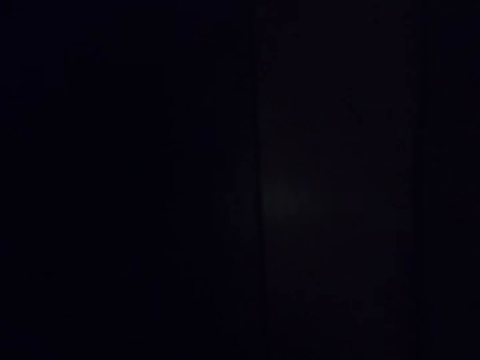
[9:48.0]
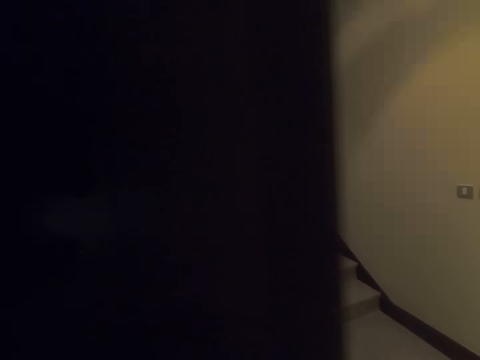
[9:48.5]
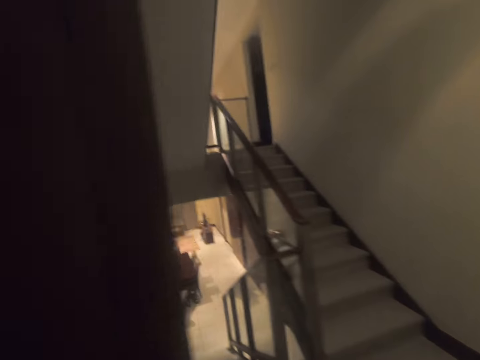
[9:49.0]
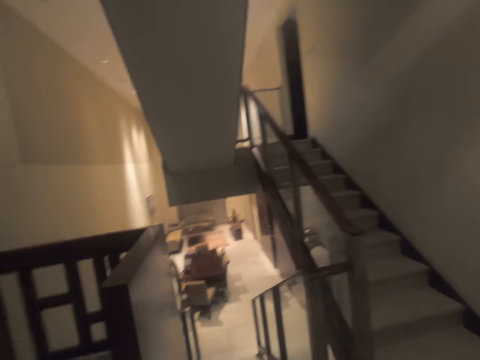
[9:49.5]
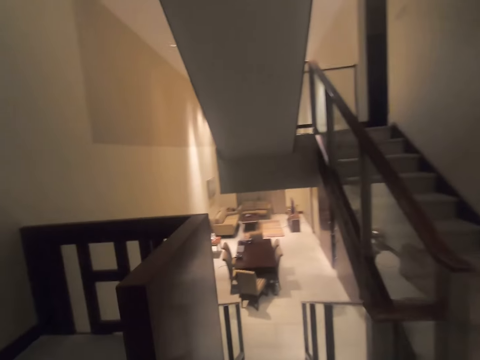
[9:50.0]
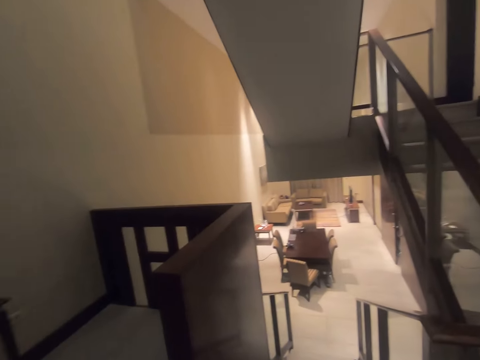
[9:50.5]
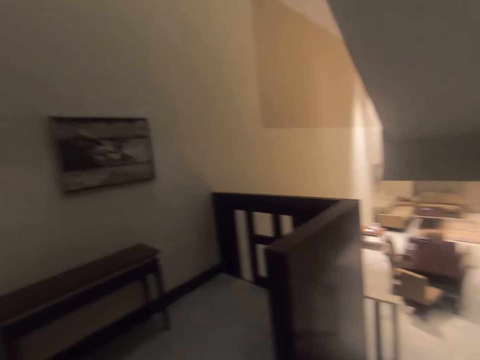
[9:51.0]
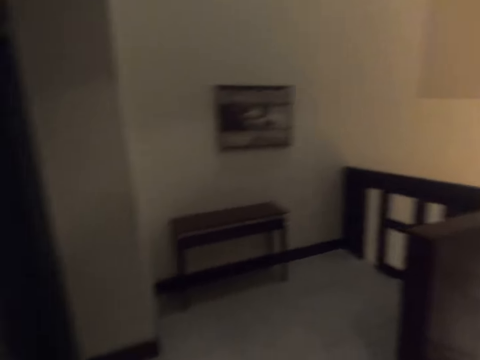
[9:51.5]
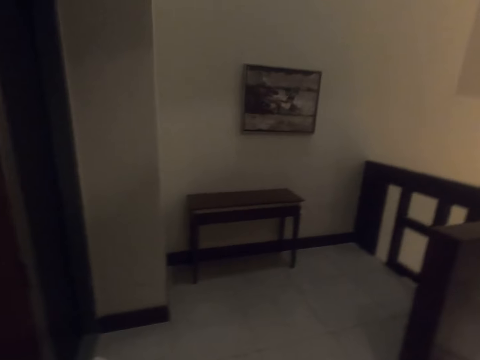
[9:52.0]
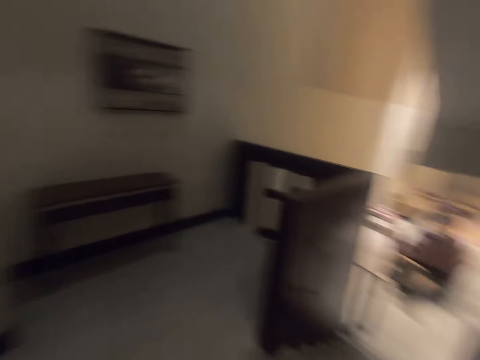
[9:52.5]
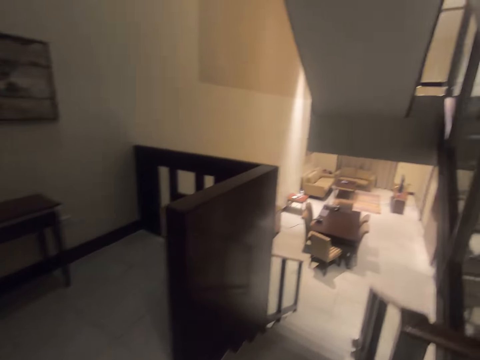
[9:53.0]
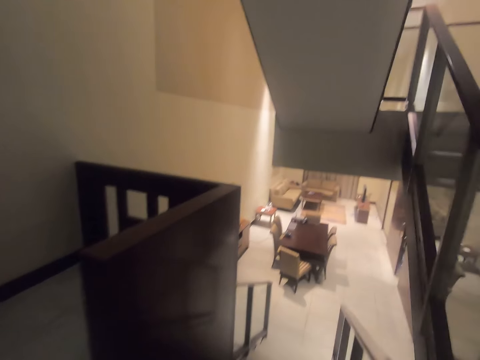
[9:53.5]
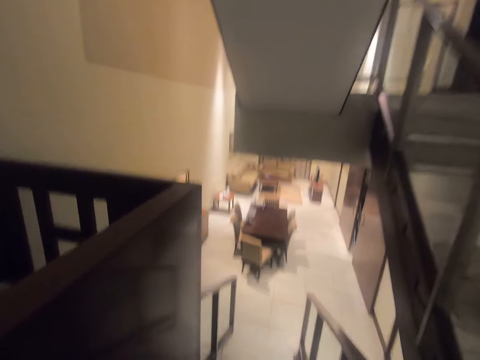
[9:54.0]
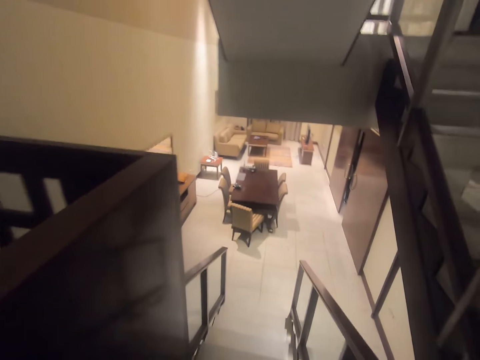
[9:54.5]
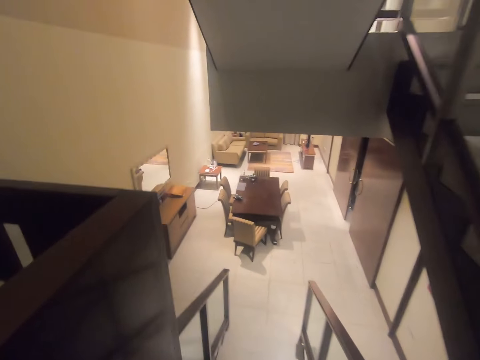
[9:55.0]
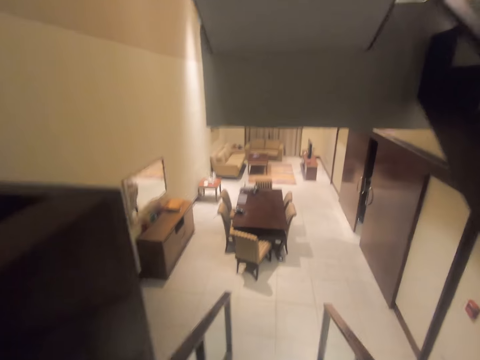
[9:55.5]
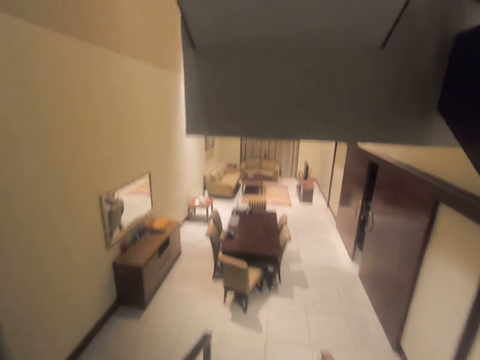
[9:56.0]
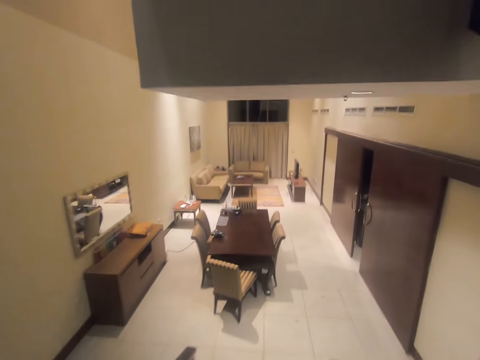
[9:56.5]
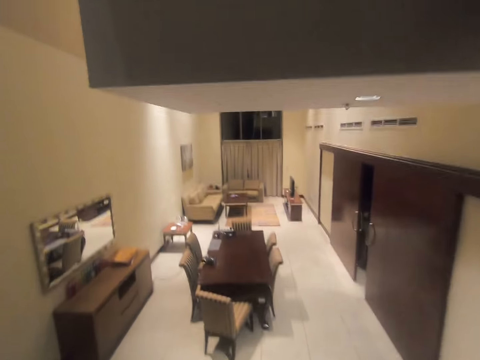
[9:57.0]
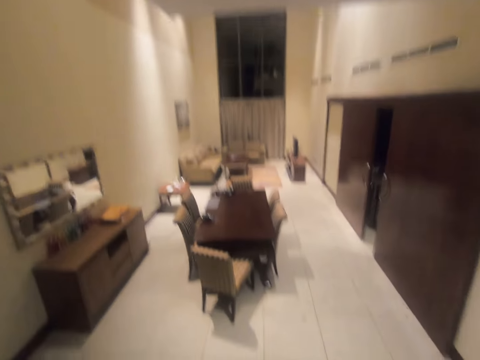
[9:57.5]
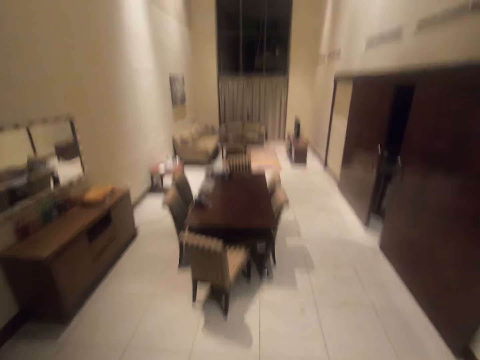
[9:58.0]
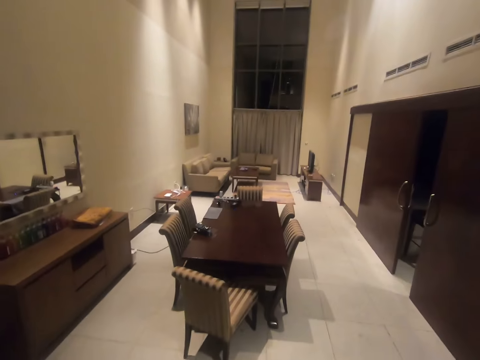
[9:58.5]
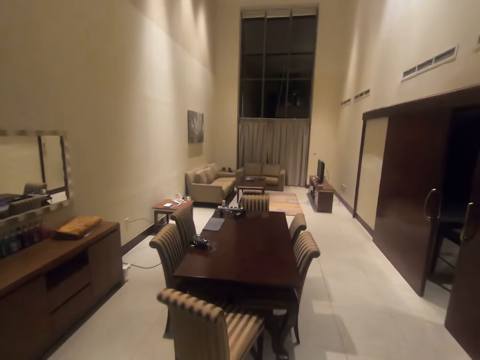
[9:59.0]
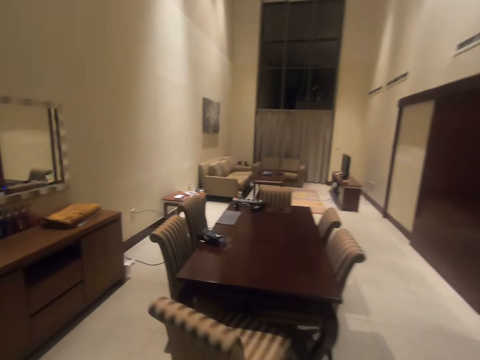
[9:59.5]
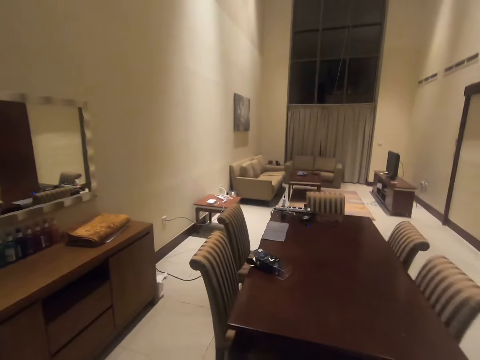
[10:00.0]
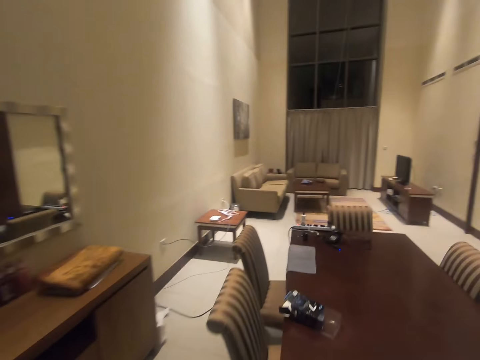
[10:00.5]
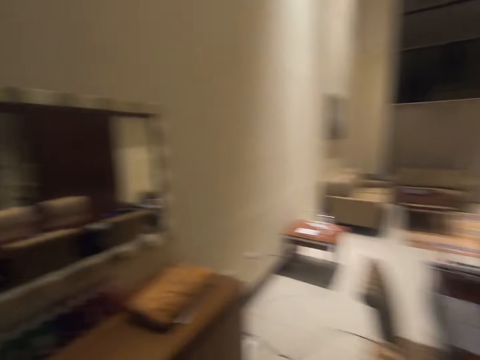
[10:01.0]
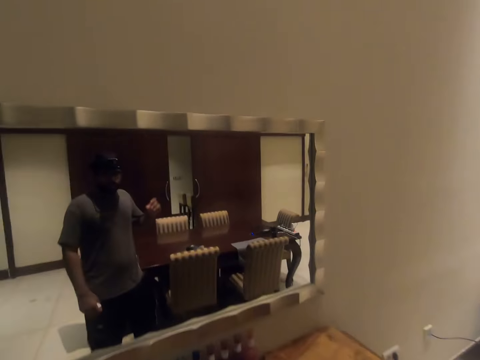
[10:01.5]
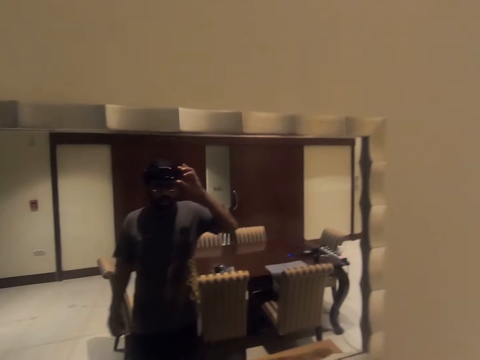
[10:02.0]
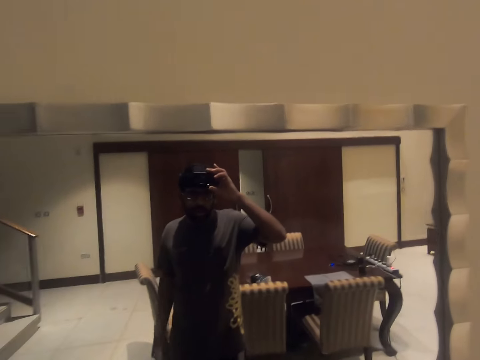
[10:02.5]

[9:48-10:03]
The camera wearer opens a door. They enter the house. They stare around the house. They look aside. They look ahead. They walk around the house. They walk down the stairs. They enter a living room. They look aside. They stare at the mirror. They stop at the mirror. They adjust a camera.
